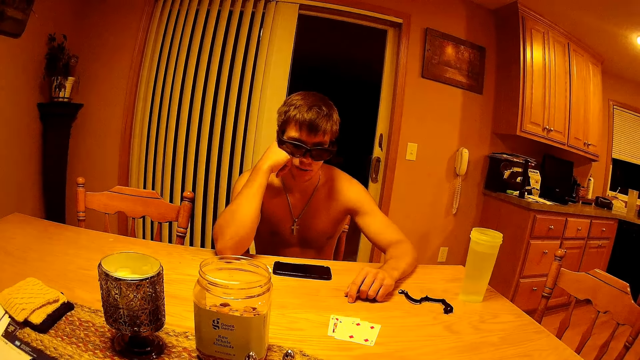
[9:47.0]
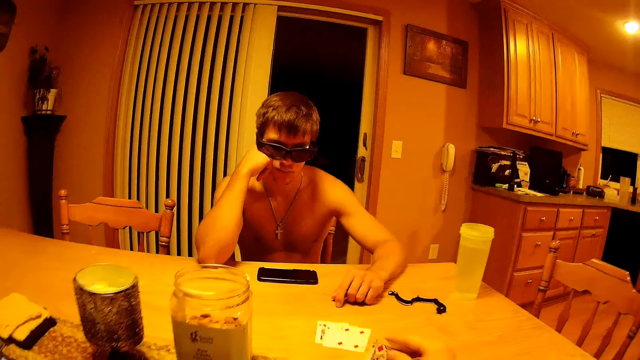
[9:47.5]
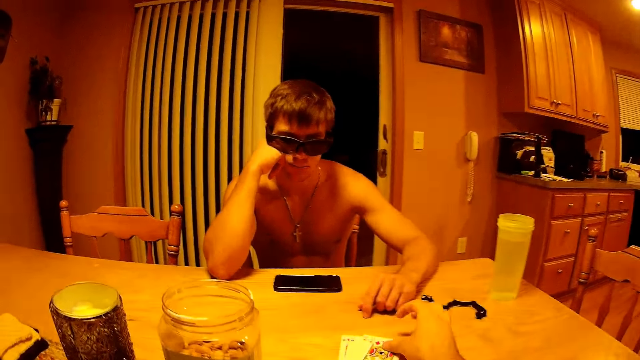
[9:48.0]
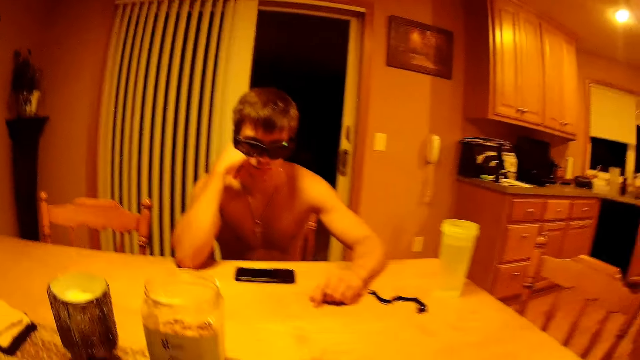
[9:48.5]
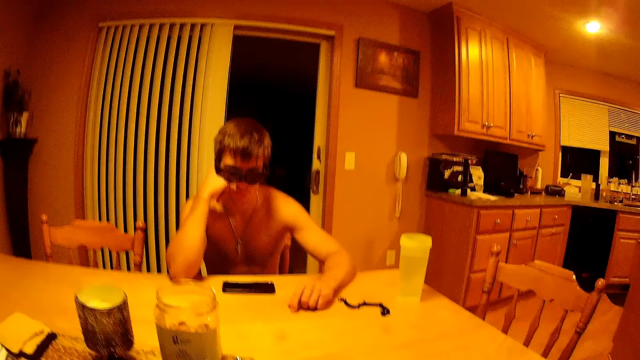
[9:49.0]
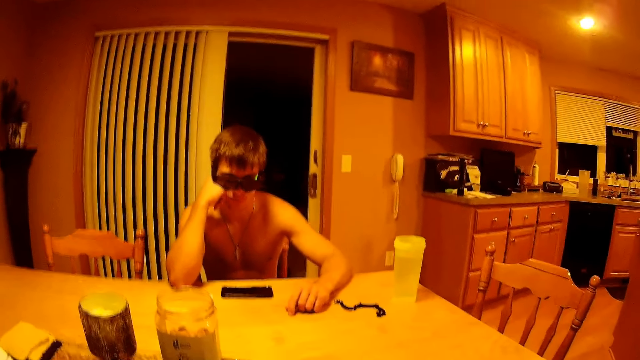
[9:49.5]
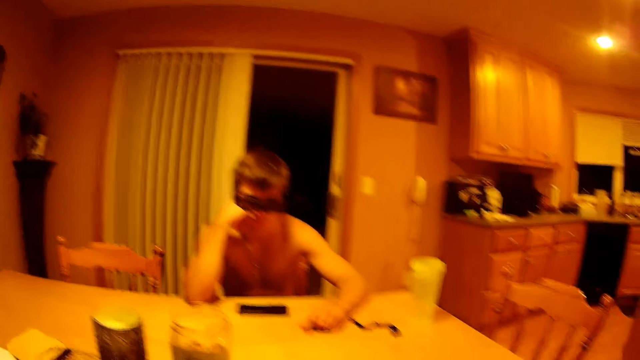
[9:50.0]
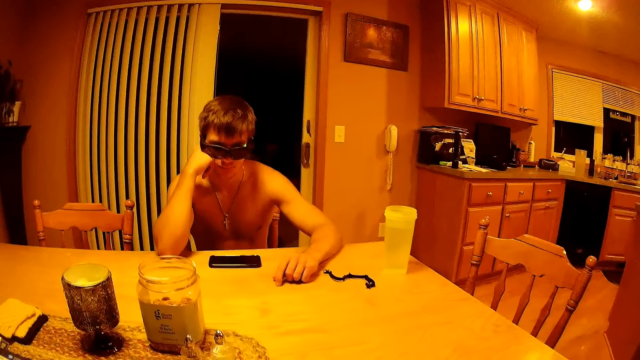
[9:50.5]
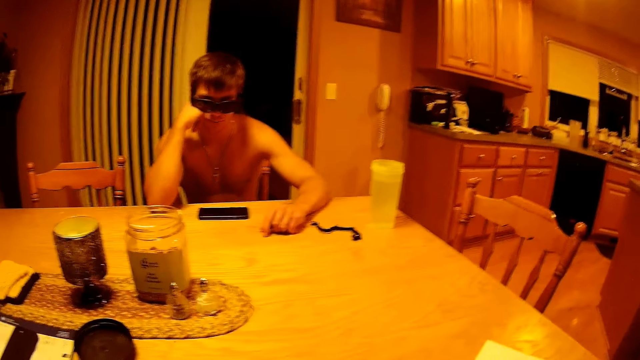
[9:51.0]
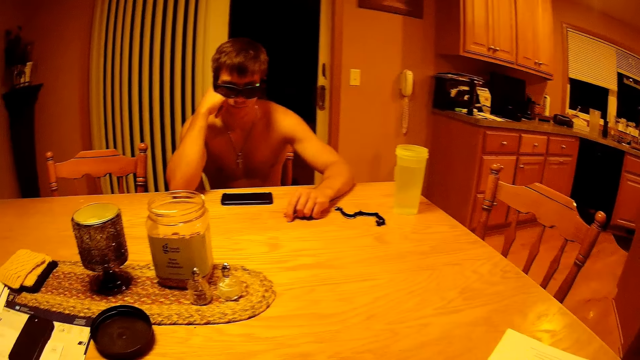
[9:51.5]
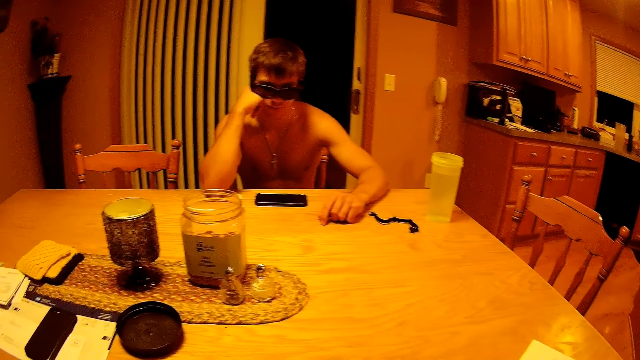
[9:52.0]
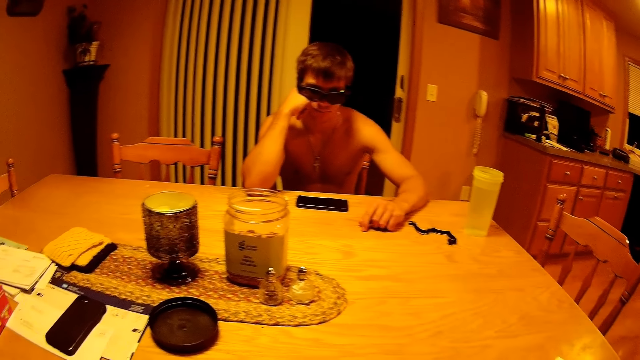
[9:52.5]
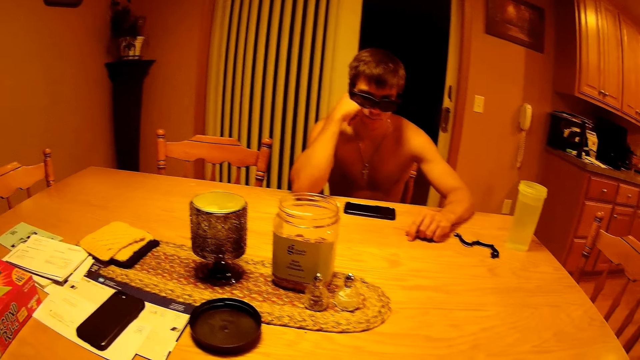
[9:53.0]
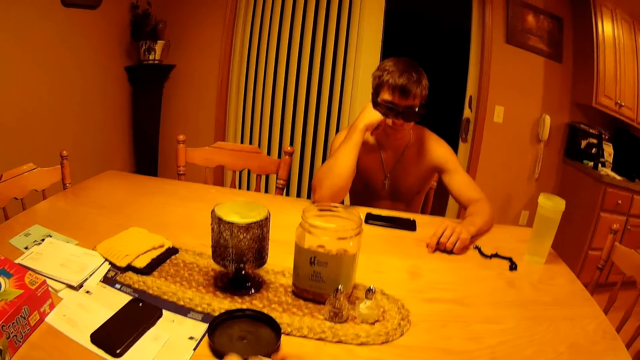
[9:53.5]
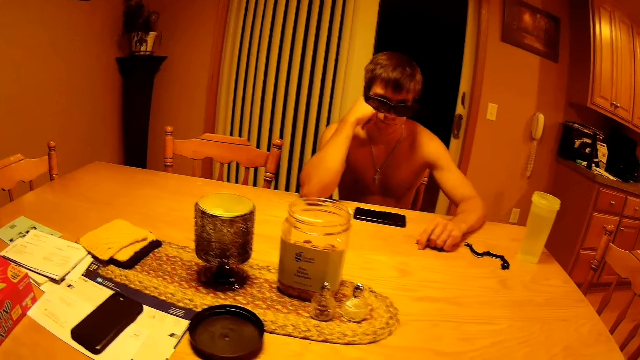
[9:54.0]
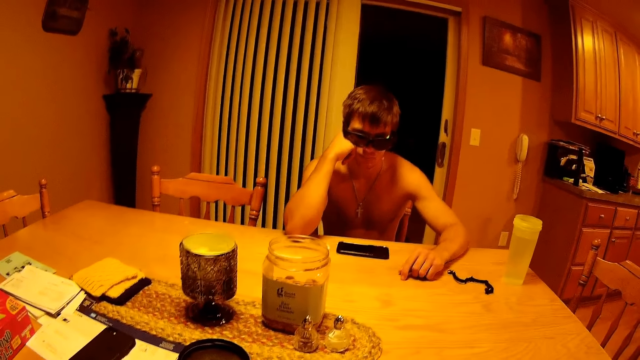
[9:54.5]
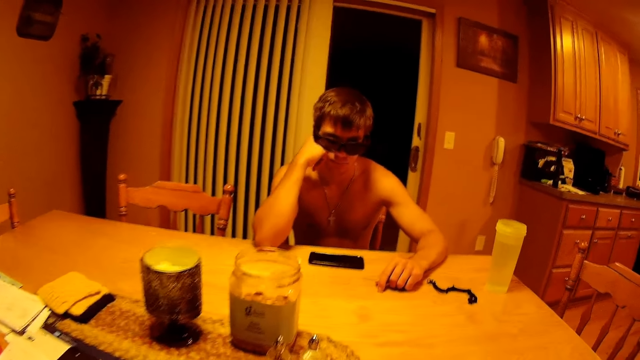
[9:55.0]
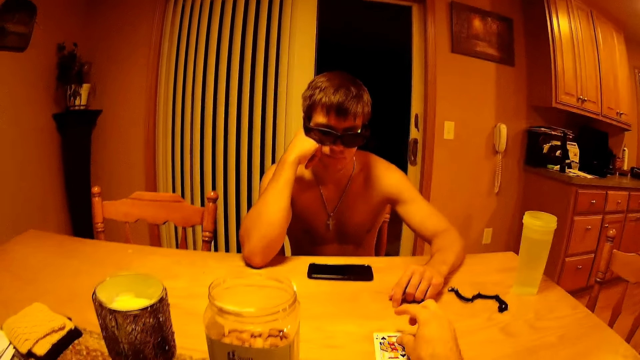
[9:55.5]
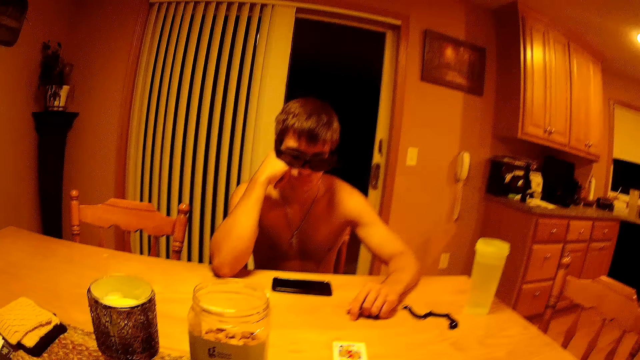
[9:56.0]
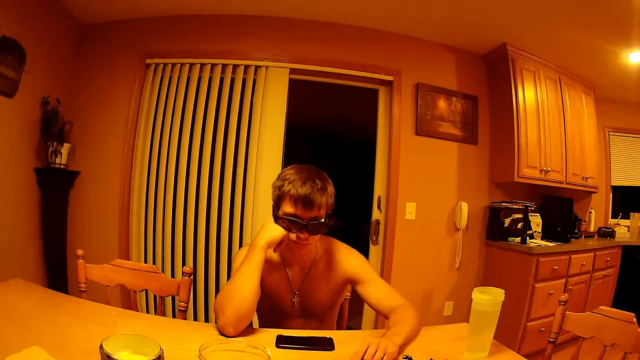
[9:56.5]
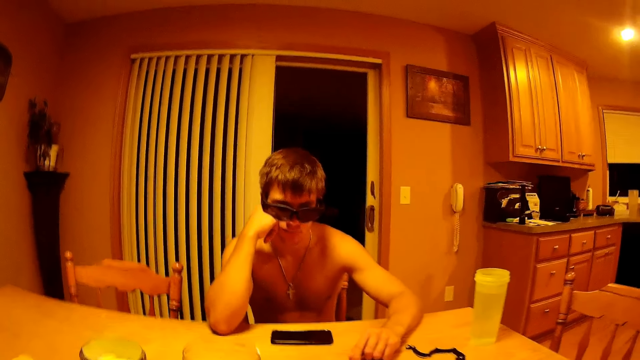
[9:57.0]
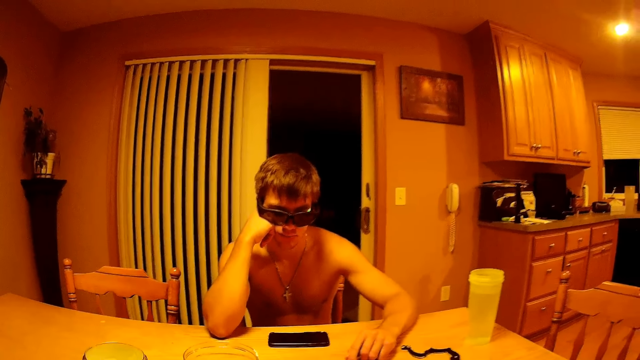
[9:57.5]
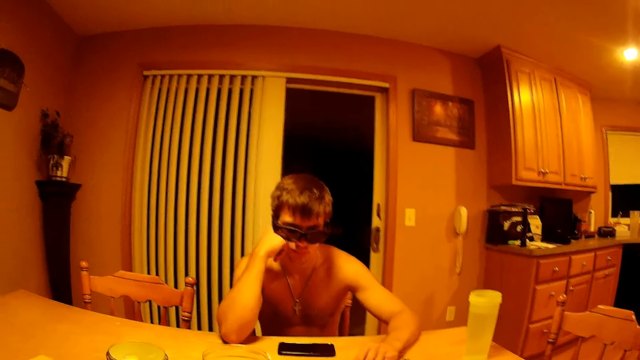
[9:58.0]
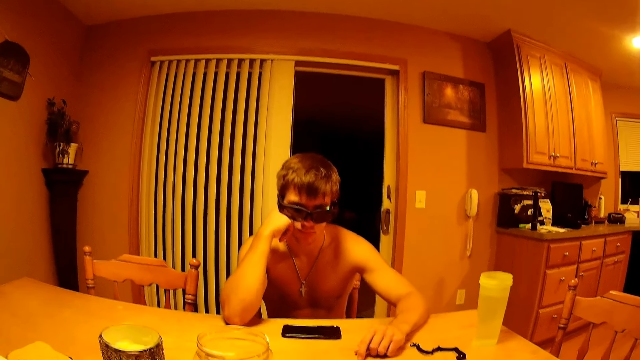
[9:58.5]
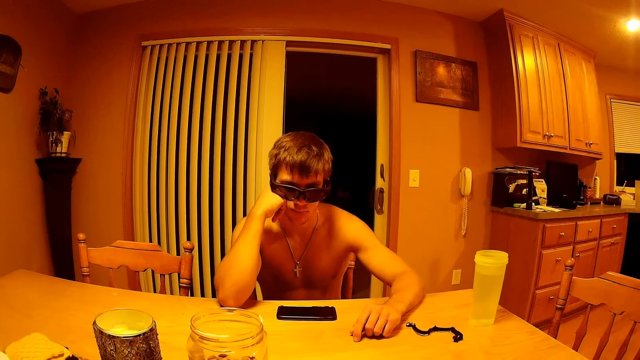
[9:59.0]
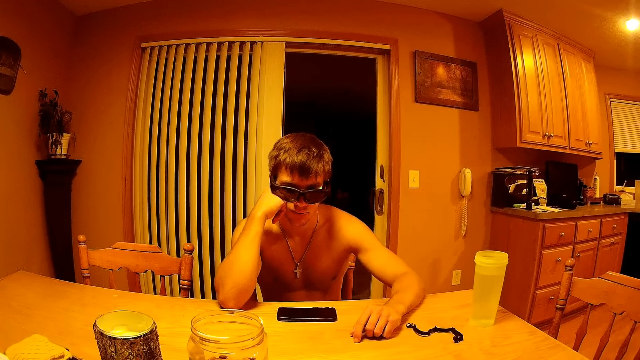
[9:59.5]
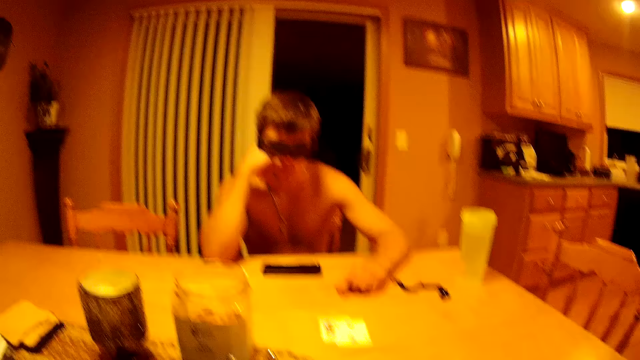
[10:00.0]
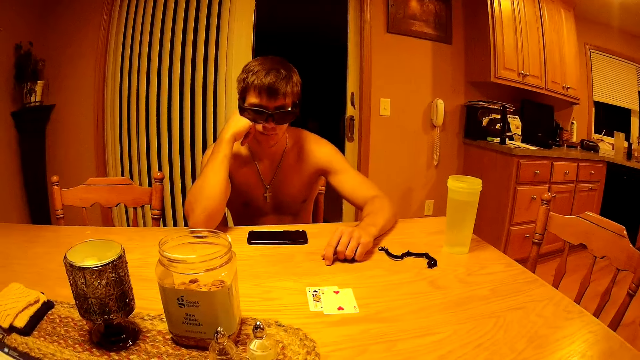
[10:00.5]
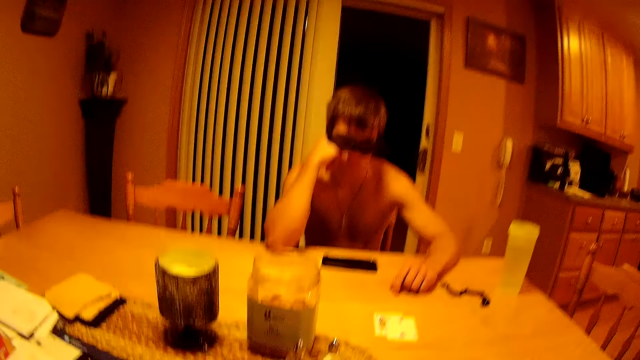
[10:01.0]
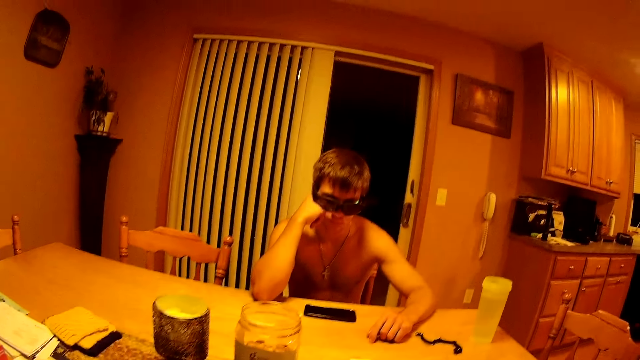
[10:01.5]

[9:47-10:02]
The camera wearer drops a card with red diamonds and a J on the table. They pick the playing cards from the table. They hit the playing cards on the table. They drop a card with a black spade on the table. They drop a card with a heart on the table.

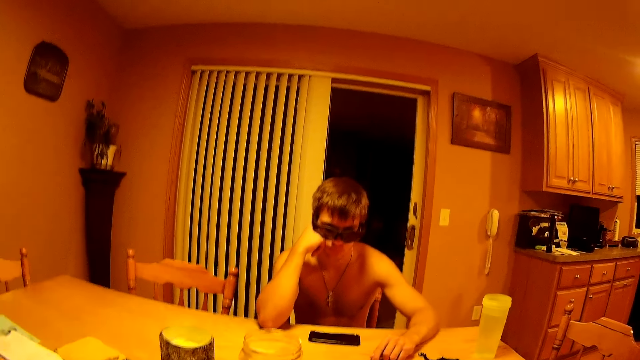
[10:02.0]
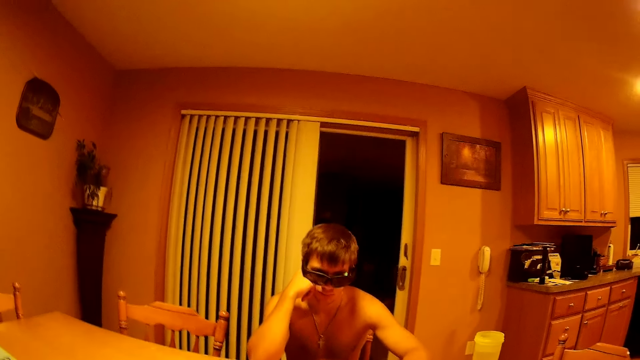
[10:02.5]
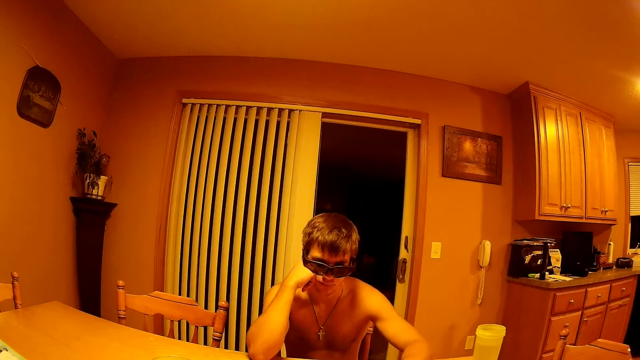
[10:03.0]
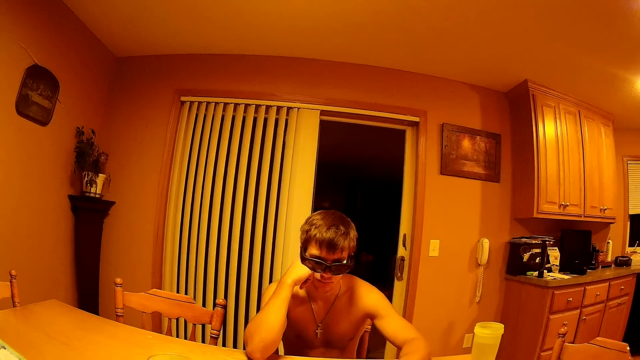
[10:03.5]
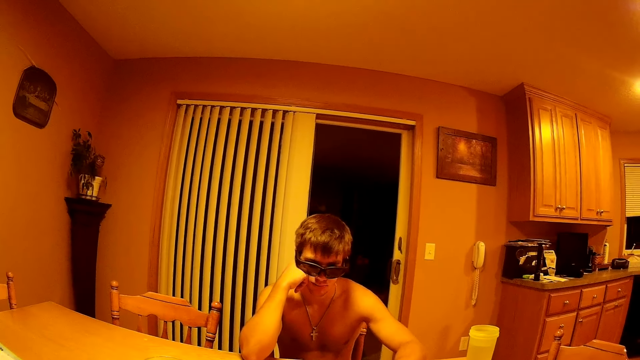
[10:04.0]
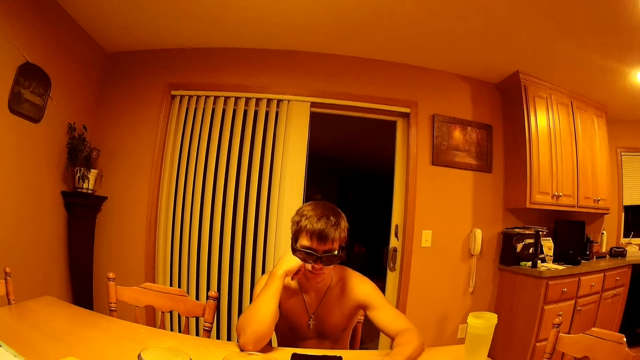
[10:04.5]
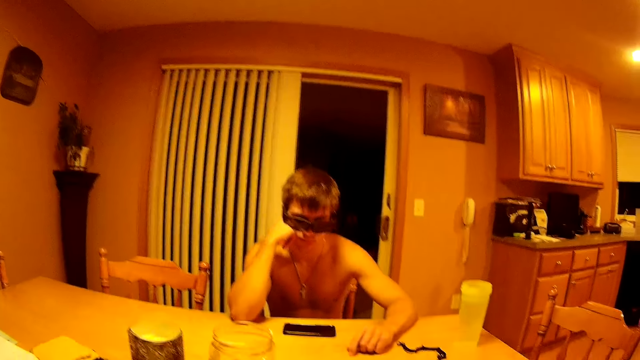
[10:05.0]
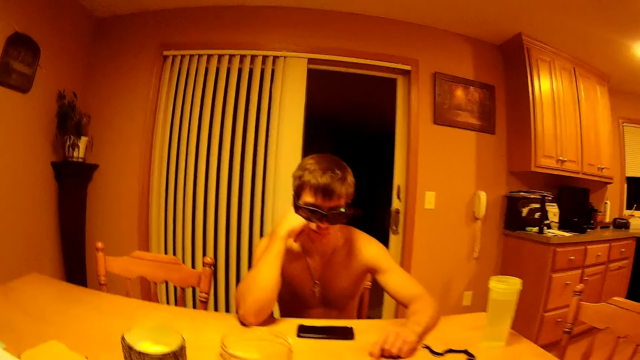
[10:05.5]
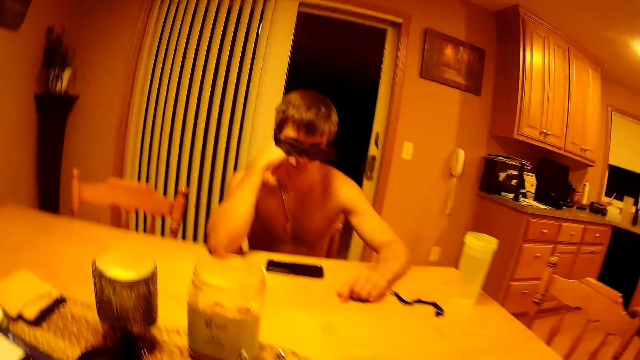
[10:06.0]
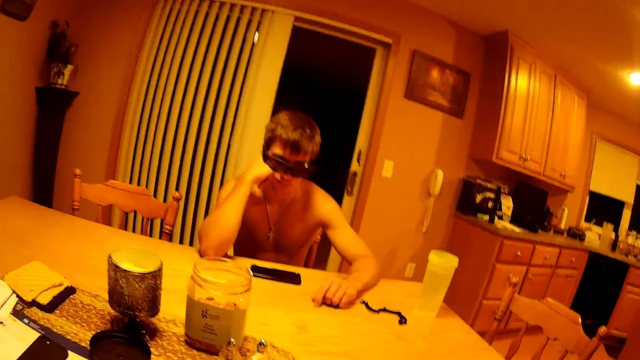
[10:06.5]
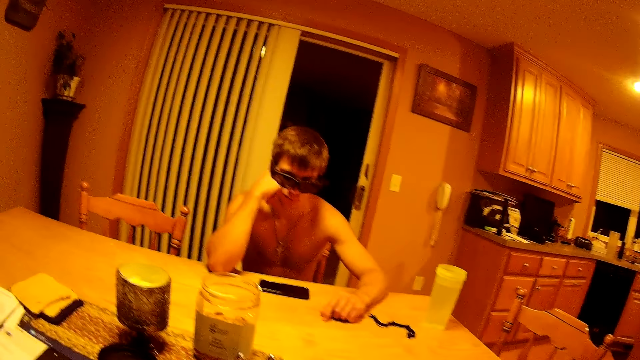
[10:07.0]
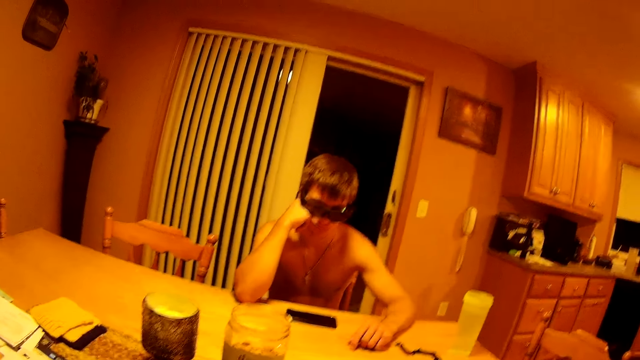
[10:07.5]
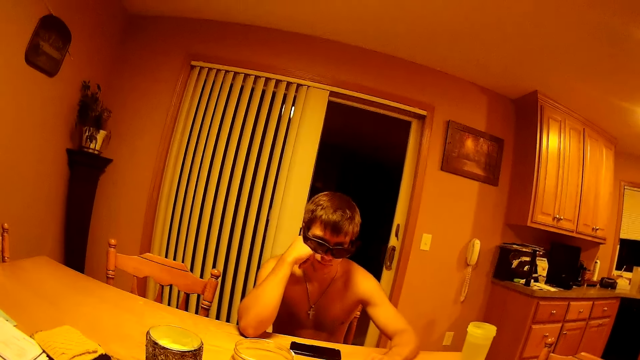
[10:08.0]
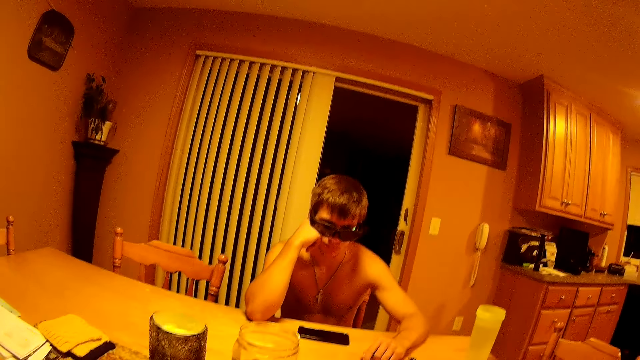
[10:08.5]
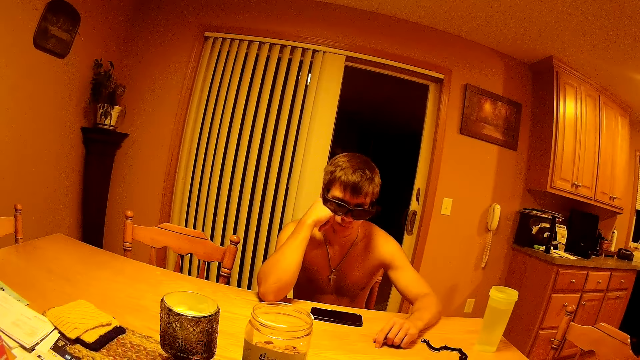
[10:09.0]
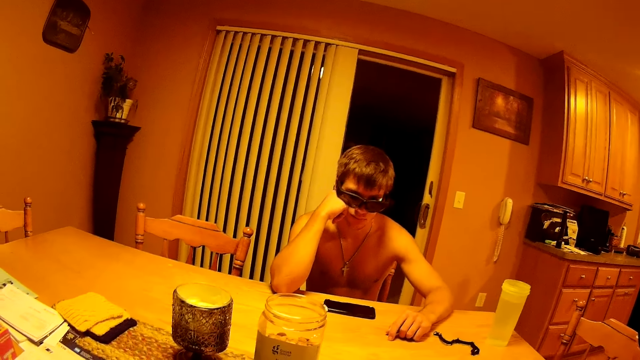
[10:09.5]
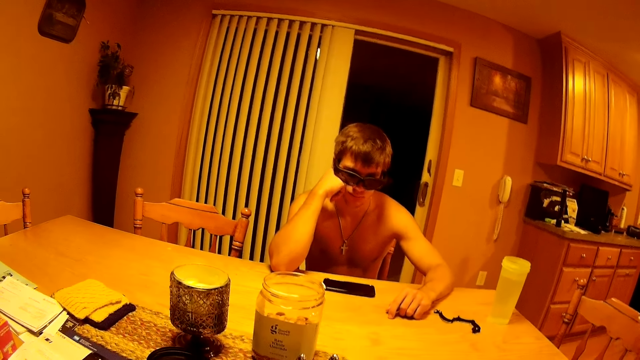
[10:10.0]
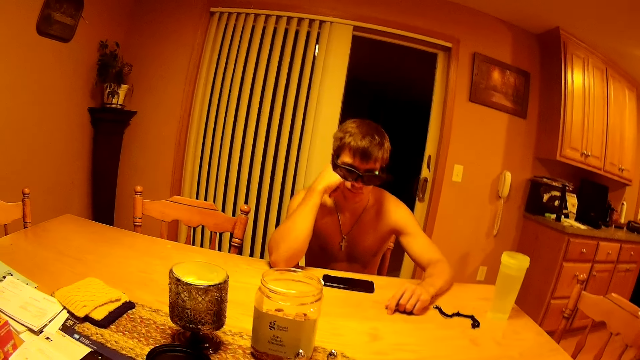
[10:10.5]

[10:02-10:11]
The camera wearer takes the cards off the table.
